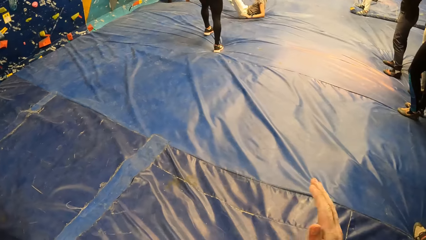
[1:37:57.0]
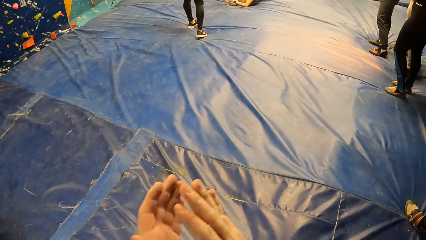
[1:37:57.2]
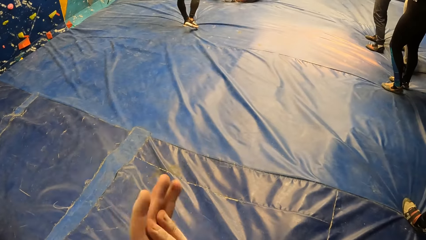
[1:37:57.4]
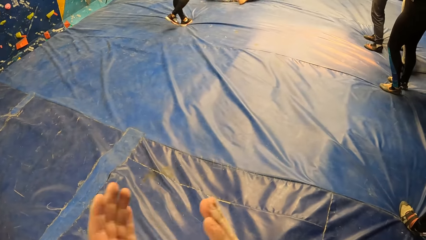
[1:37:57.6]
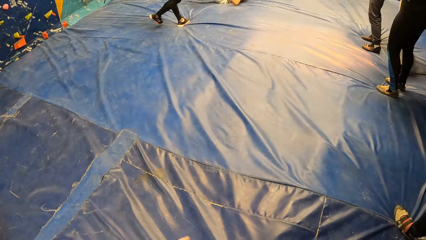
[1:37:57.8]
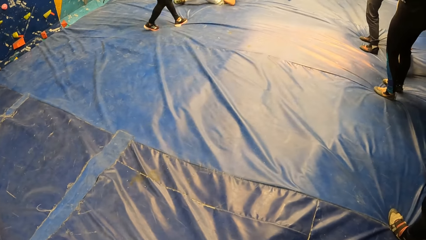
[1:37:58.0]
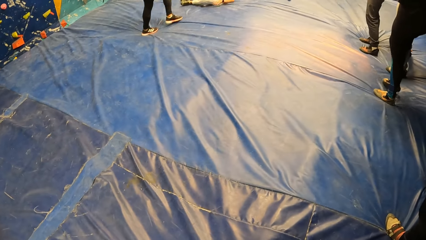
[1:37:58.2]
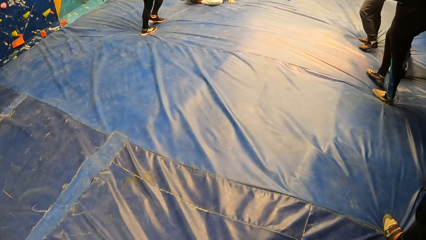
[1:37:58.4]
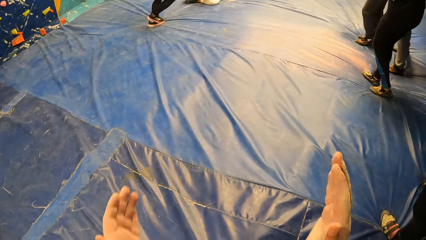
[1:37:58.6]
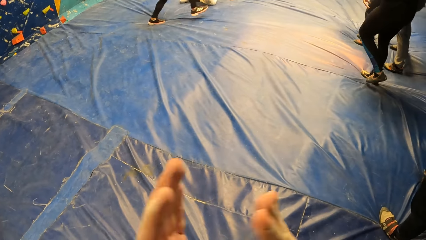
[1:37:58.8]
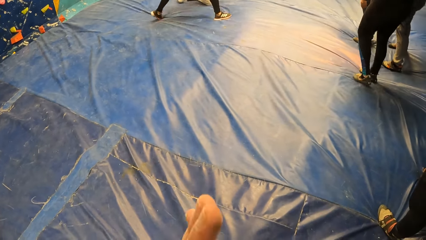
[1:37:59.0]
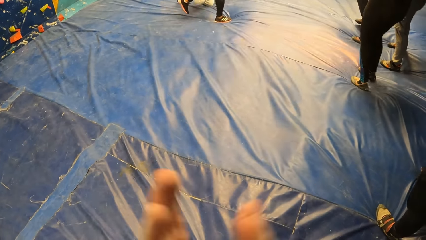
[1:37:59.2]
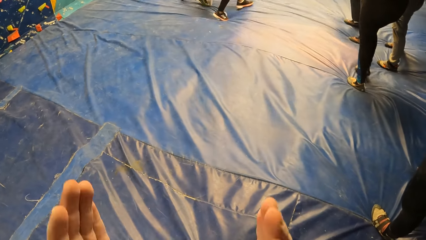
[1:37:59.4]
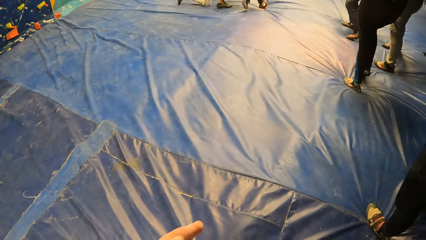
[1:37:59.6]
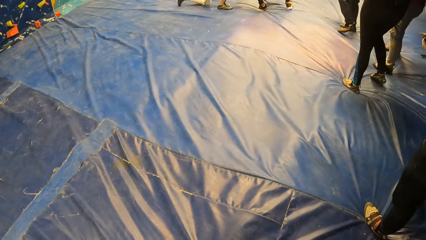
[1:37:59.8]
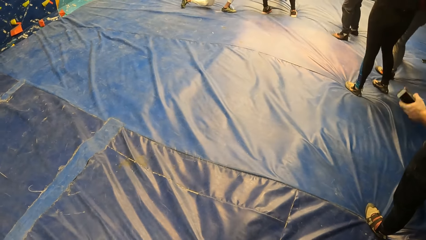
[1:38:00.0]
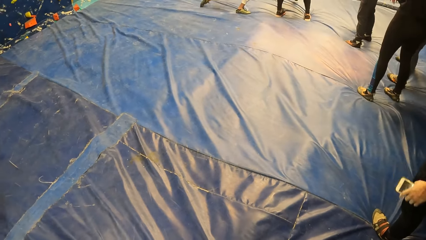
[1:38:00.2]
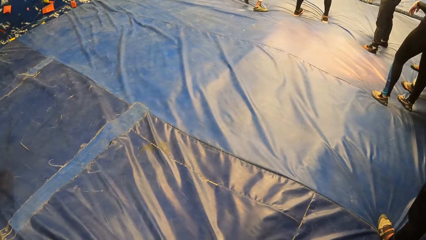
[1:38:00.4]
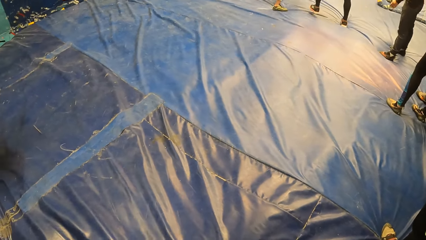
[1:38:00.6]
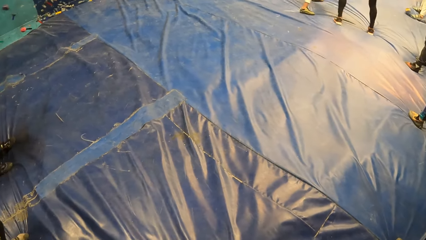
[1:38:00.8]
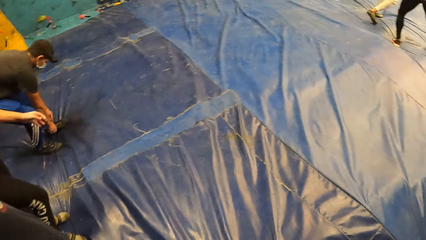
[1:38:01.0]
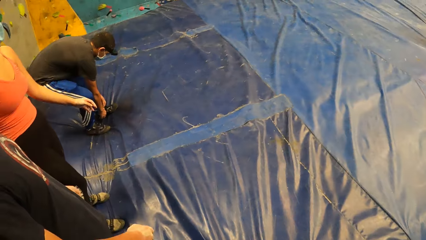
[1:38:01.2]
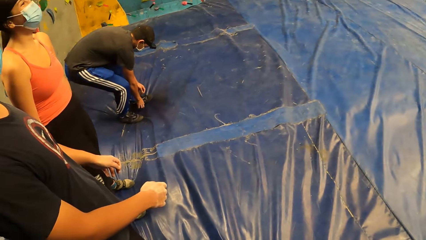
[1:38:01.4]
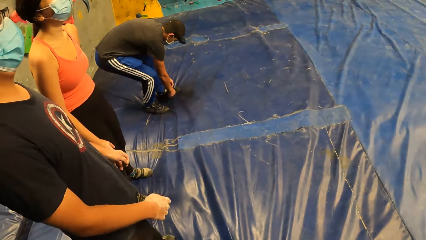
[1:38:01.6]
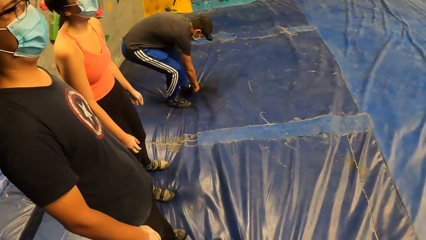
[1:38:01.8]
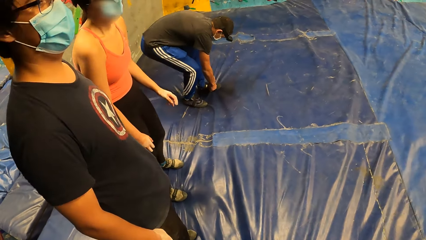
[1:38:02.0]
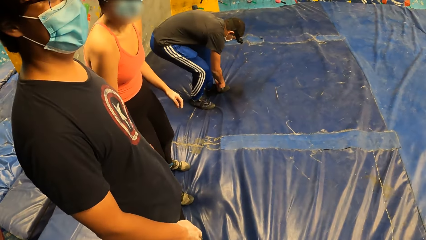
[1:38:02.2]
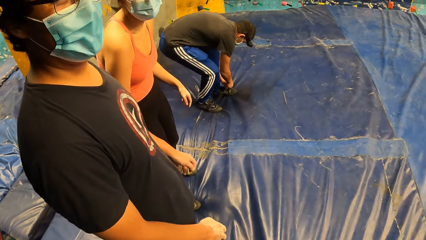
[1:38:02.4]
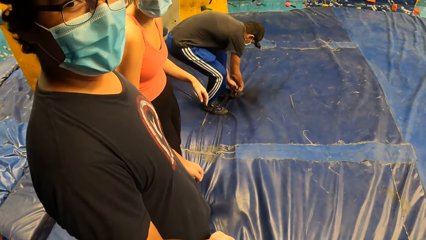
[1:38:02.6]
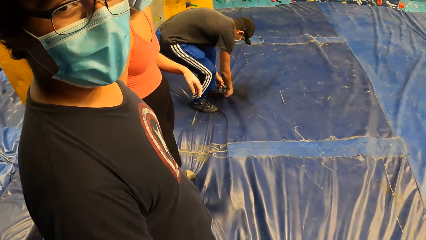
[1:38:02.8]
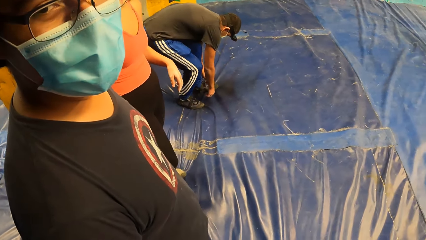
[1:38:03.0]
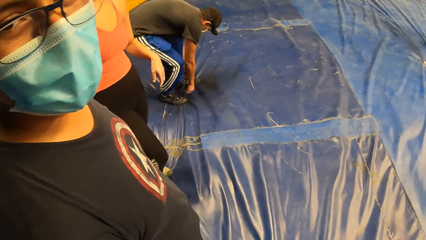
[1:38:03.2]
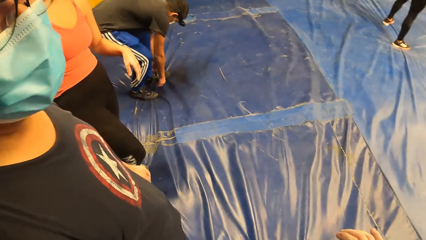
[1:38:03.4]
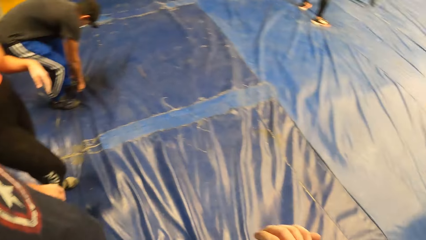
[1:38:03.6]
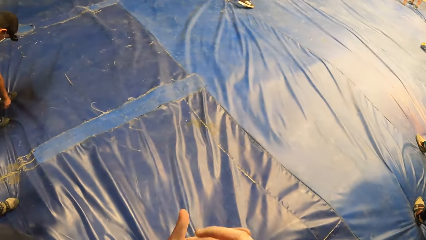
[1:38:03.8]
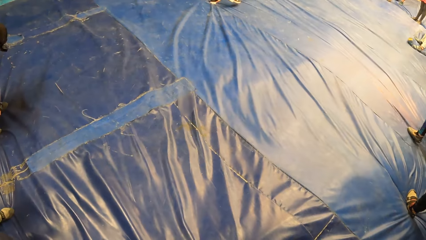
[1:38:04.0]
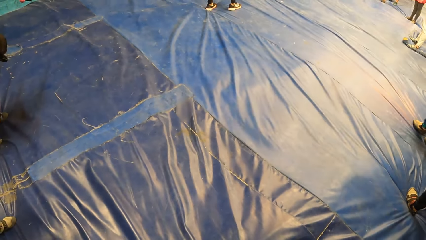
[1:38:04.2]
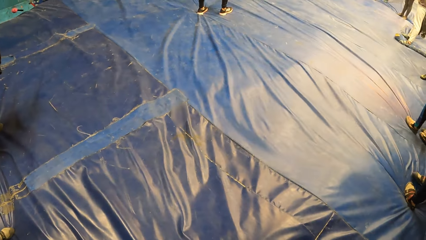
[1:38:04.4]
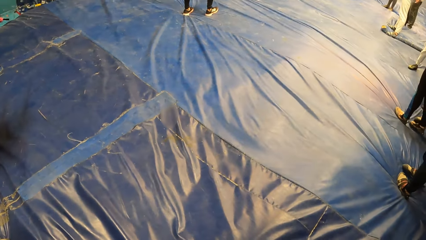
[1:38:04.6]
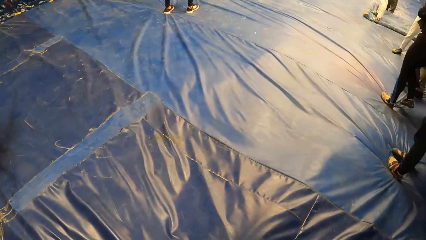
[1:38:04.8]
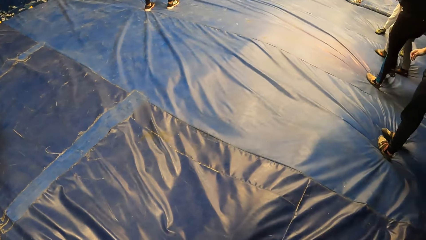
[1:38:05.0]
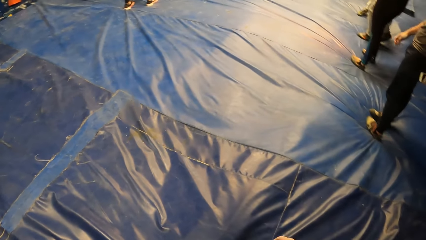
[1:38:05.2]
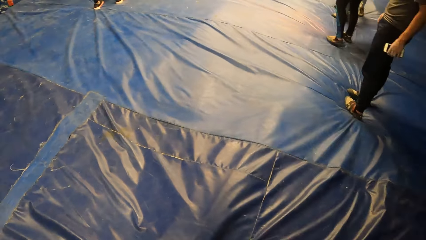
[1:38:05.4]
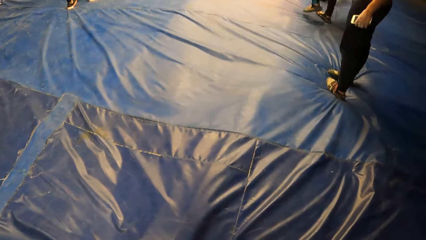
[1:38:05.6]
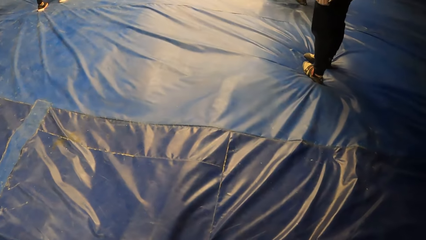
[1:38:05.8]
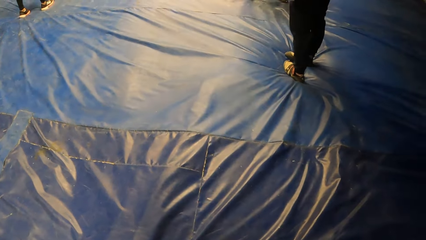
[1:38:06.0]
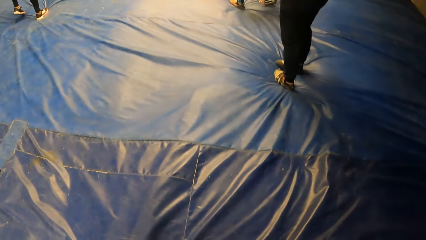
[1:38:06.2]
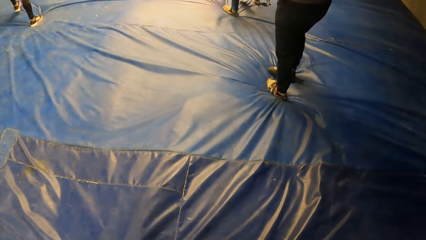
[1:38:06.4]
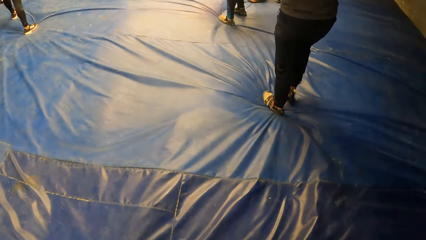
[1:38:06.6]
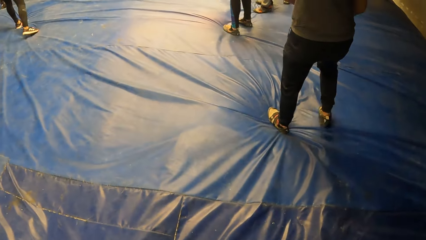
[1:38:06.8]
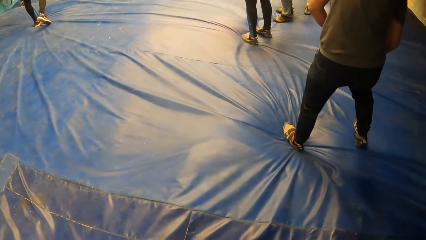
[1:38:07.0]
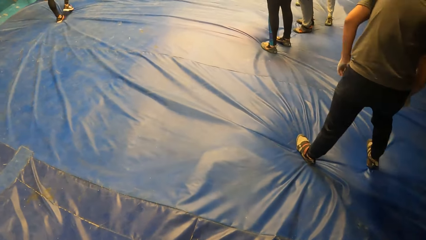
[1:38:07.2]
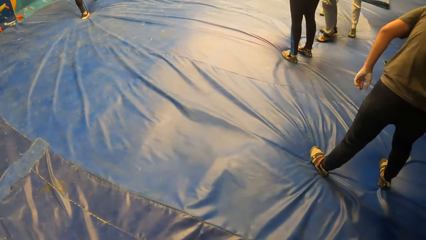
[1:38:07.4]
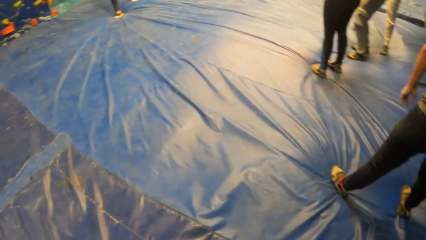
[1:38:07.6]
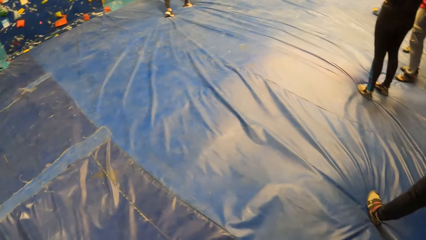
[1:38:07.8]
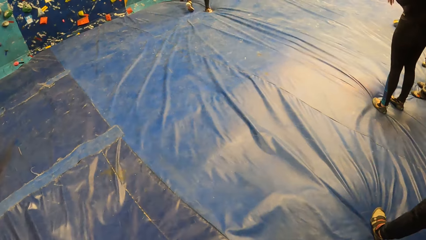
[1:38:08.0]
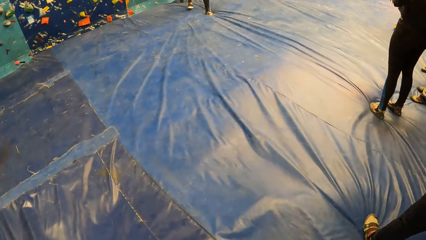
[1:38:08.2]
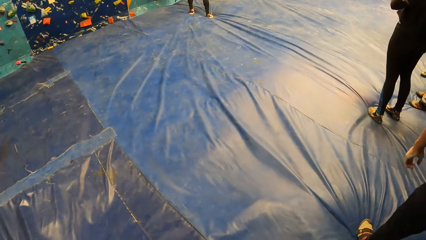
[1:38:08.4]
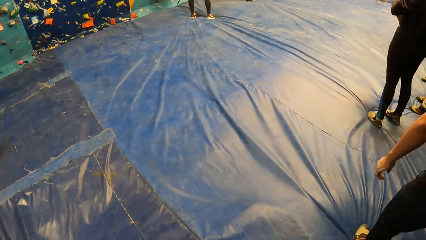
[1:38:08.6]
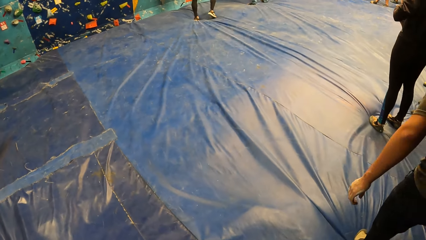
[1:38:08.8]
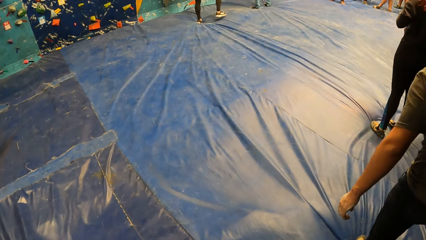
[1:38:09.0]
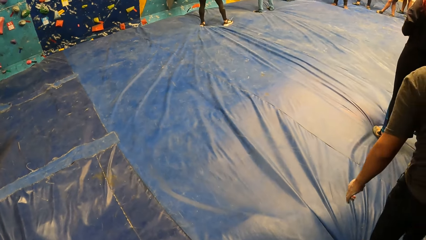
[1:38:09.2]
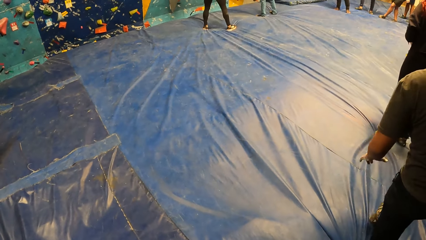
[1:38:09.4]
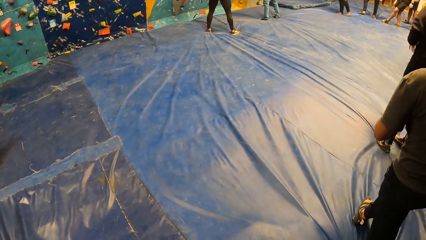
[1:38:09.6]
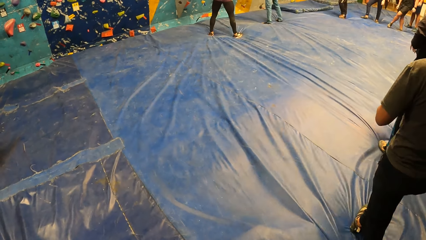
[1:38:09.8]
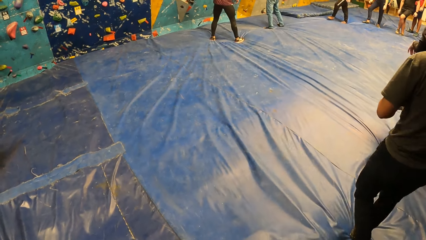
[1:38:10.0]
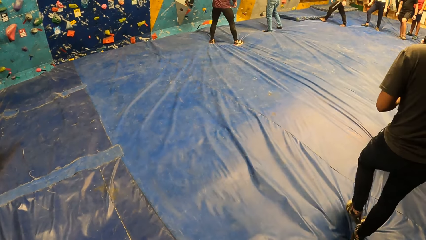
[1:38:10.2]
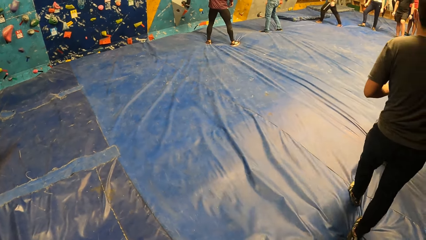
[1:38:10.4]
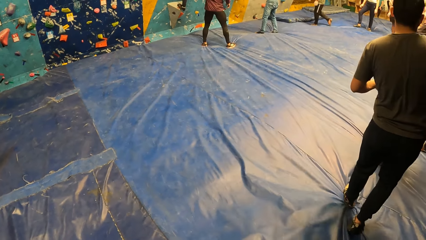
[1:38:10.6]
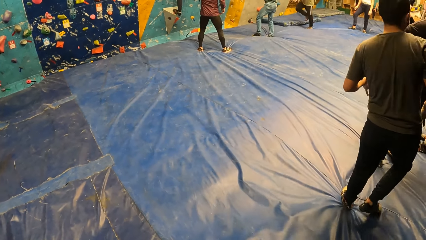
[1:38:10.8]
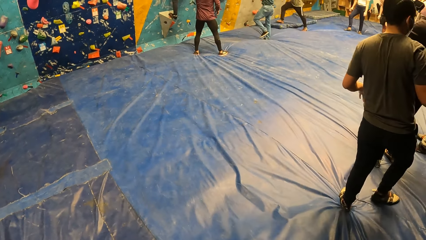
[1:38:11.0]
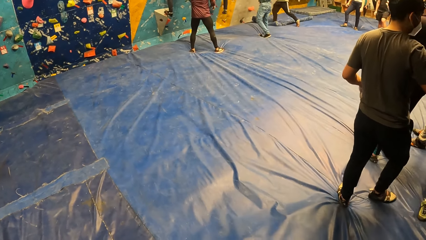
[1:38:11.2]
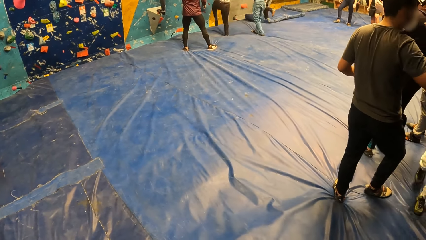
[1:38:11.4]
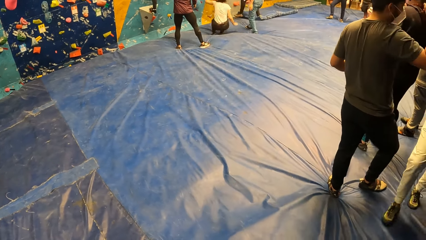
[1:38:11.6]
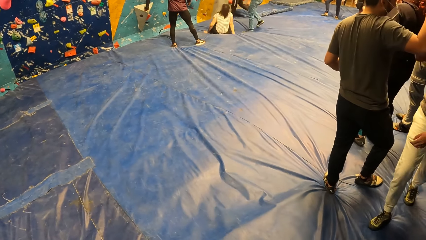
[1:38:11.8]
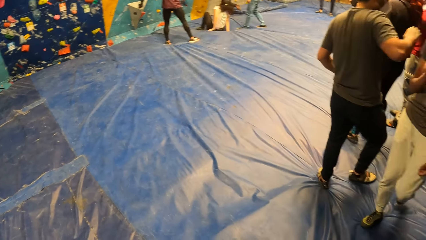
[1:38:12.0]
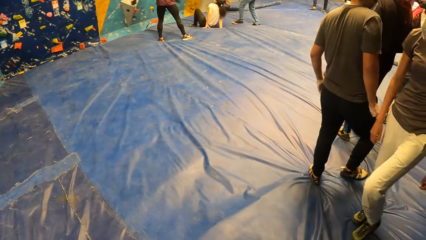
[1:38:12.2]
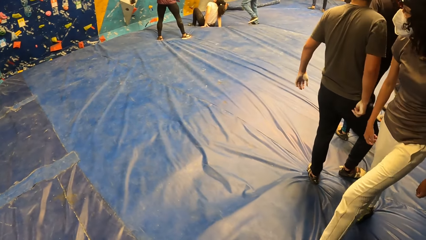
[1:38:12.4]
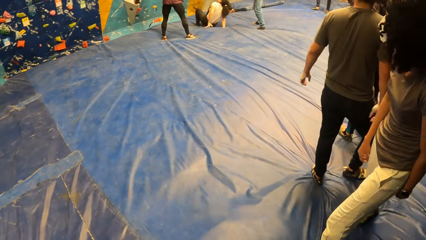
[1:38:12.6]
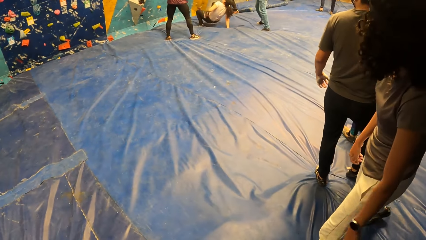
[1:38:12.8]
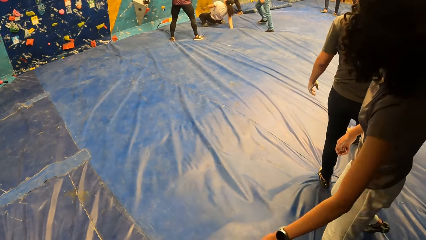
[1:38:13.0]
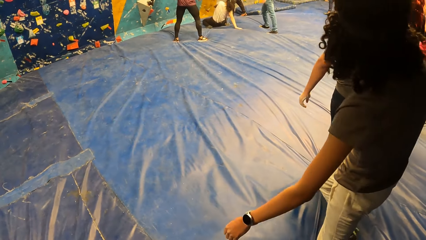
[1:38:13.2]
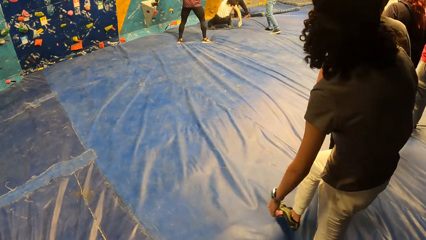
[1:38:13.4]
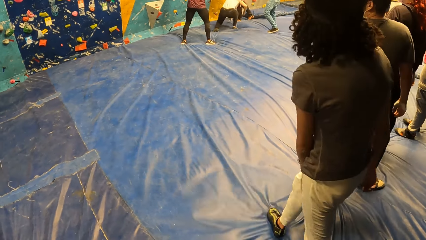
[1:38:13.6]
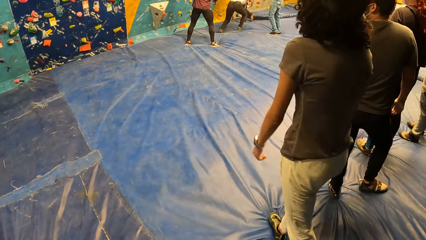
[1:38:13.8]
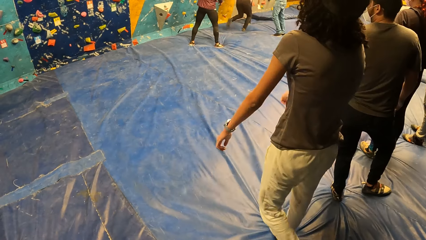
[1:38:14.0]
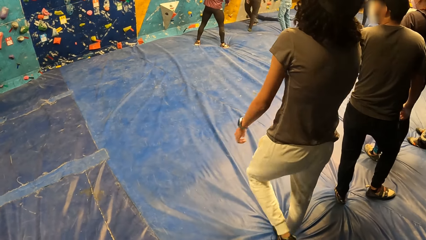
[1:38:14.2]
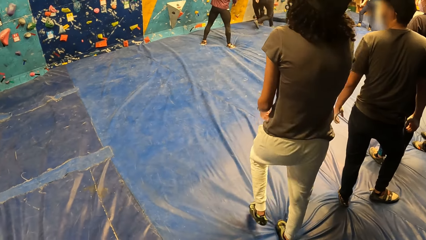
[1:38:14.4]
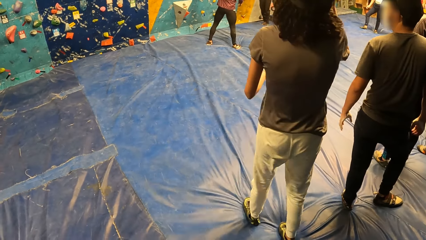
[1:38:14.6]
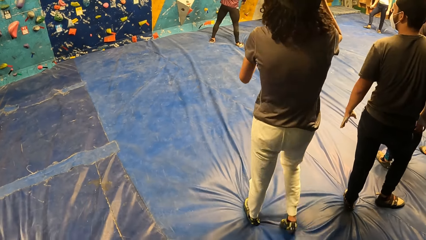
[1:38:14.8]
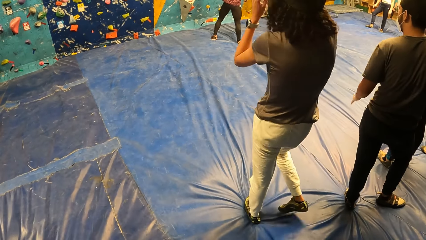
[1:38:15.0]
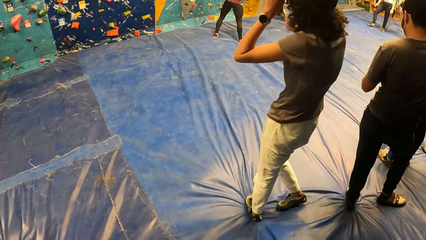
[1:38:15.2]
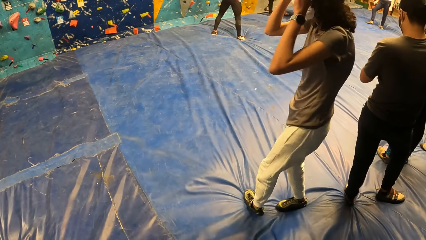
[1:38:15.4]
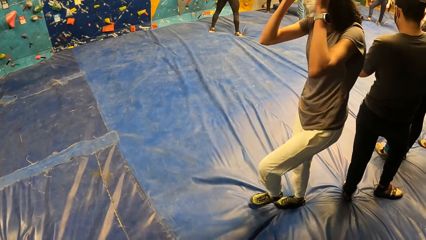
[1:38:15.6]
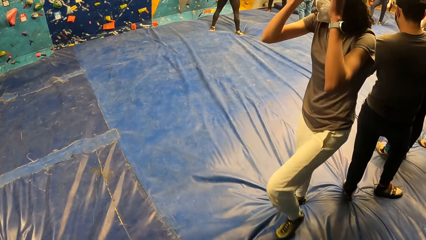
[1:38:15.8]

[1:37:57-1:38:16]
A woman jumps down. The camera wearer claps the hands. He looks at the colleagues. A man touches his shoes. The camera wearer rubs his hands. He looks around the floor. The woman walks in front of the camera wearer.
